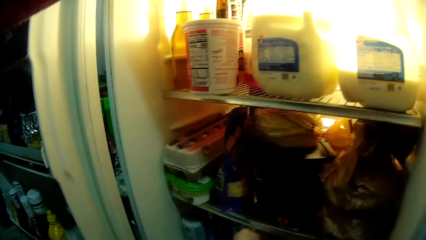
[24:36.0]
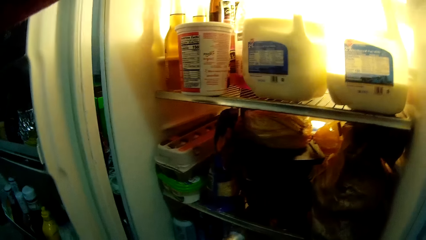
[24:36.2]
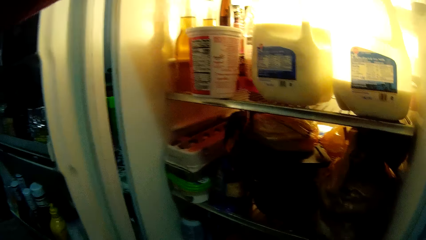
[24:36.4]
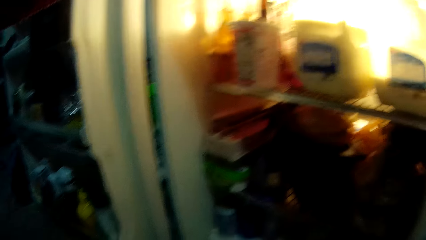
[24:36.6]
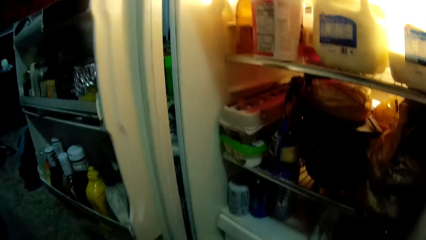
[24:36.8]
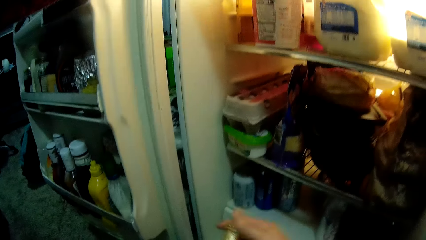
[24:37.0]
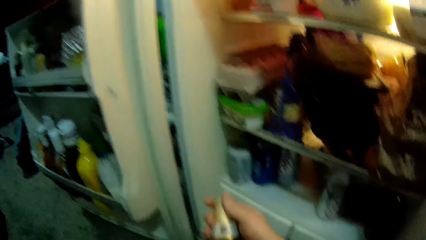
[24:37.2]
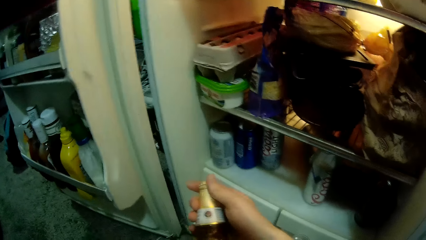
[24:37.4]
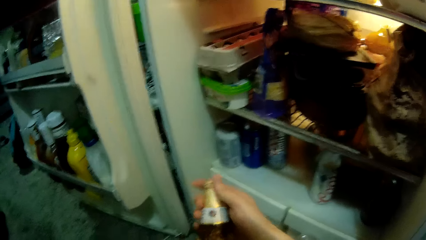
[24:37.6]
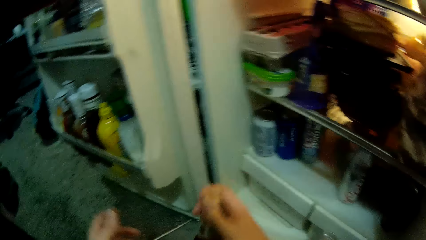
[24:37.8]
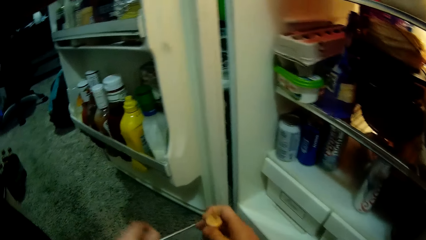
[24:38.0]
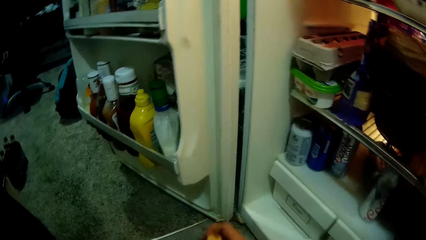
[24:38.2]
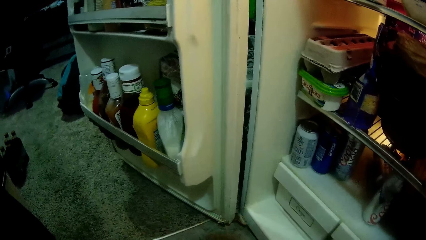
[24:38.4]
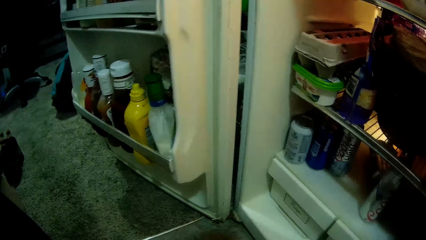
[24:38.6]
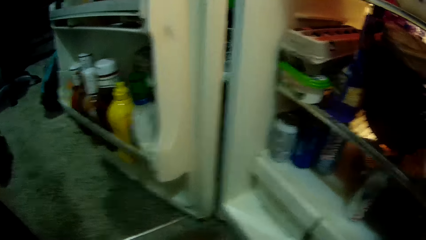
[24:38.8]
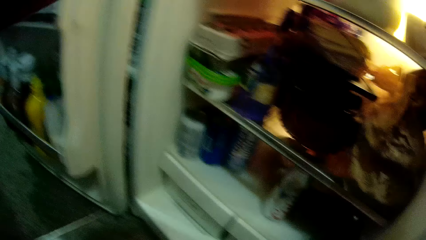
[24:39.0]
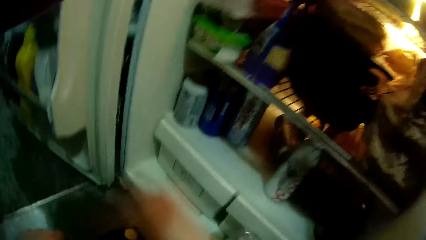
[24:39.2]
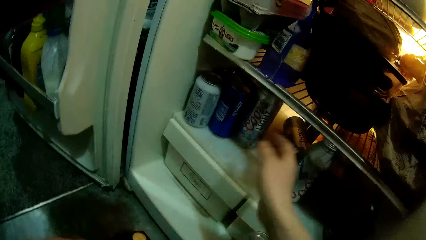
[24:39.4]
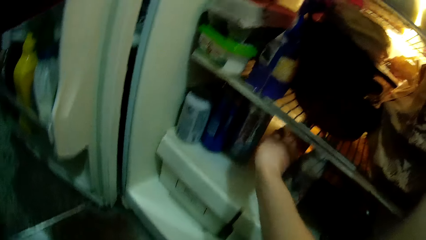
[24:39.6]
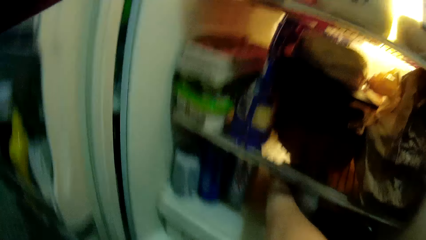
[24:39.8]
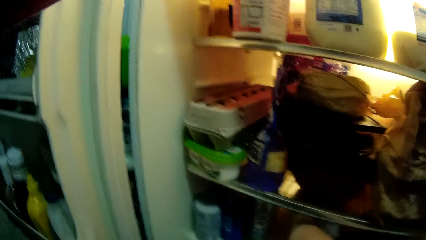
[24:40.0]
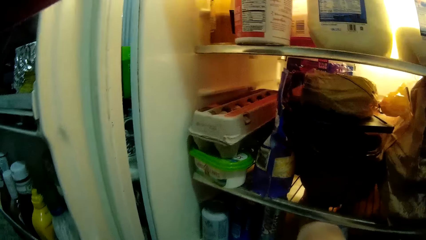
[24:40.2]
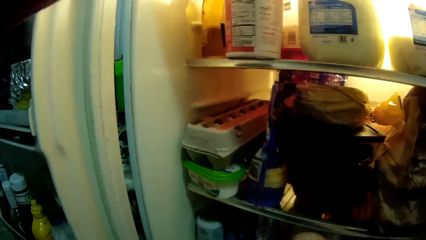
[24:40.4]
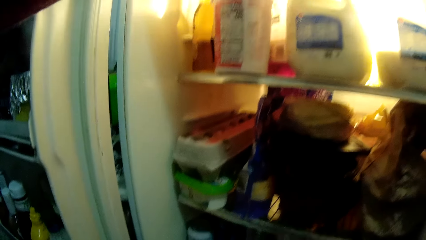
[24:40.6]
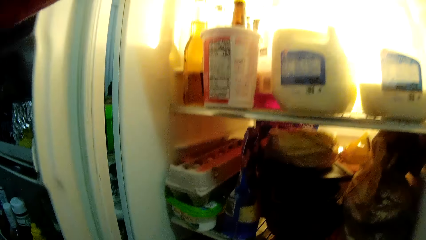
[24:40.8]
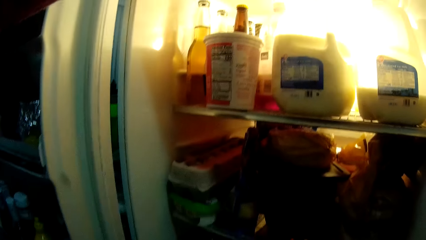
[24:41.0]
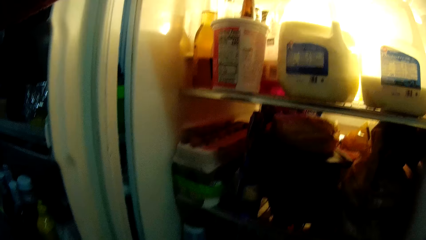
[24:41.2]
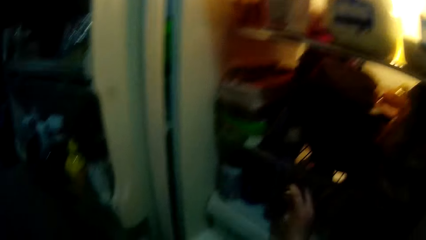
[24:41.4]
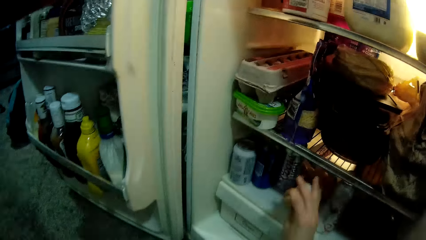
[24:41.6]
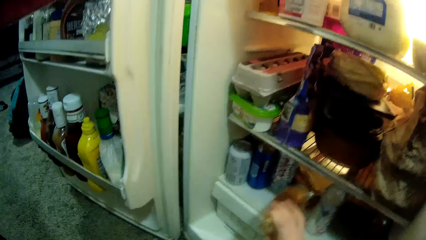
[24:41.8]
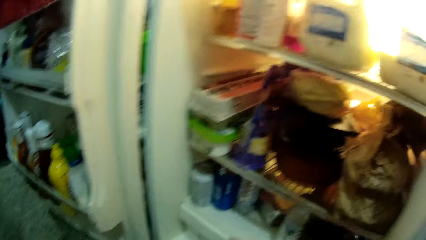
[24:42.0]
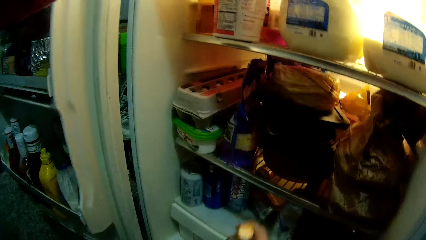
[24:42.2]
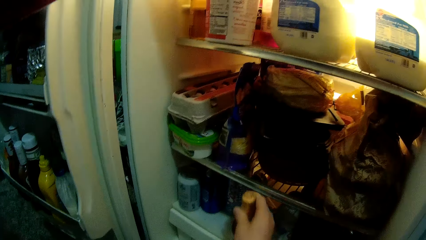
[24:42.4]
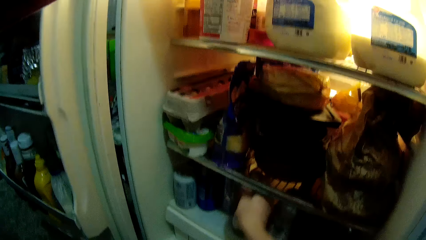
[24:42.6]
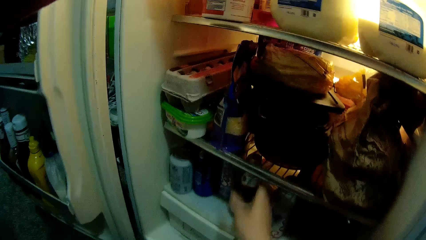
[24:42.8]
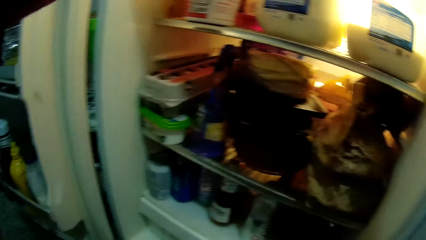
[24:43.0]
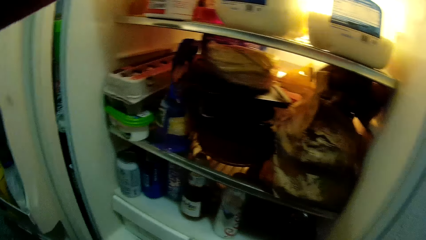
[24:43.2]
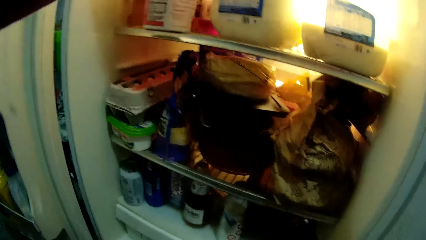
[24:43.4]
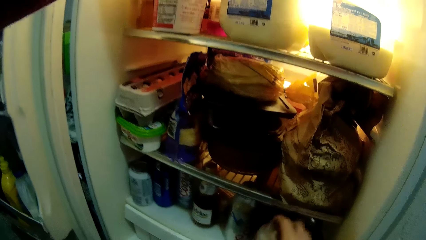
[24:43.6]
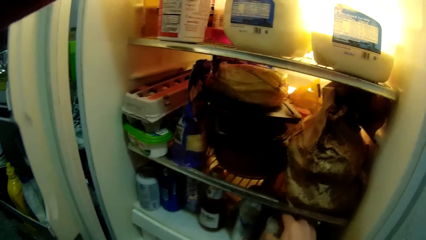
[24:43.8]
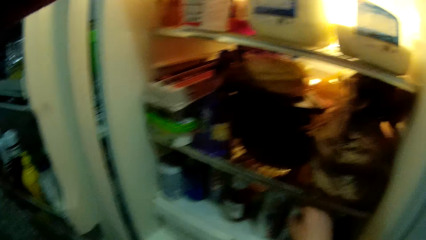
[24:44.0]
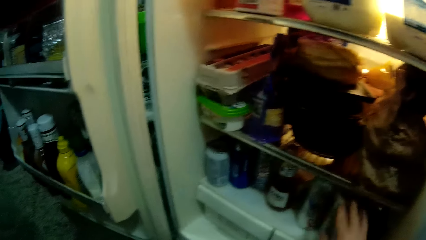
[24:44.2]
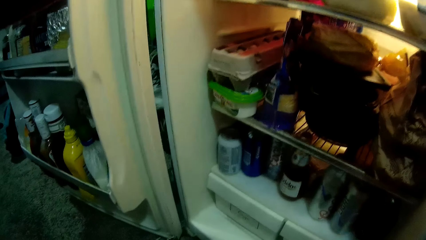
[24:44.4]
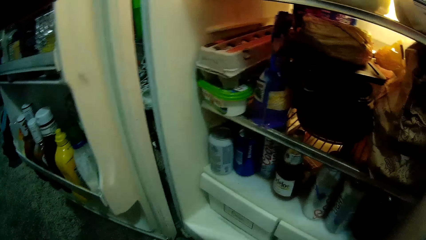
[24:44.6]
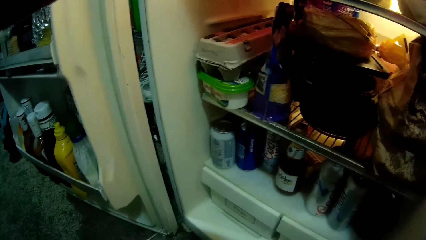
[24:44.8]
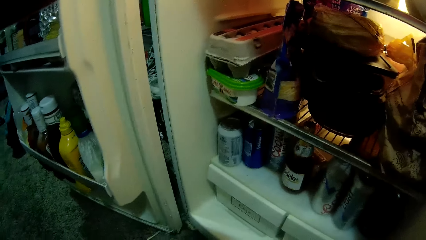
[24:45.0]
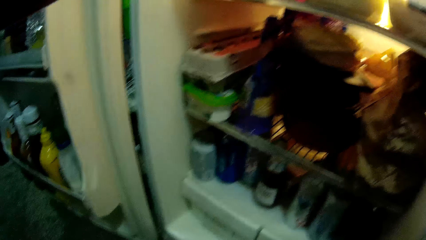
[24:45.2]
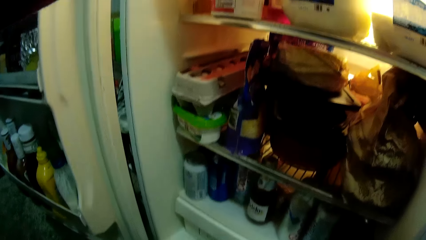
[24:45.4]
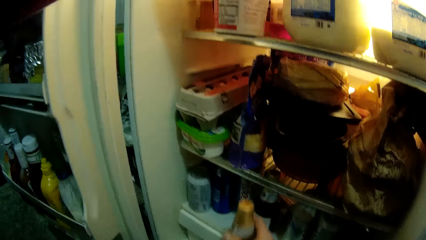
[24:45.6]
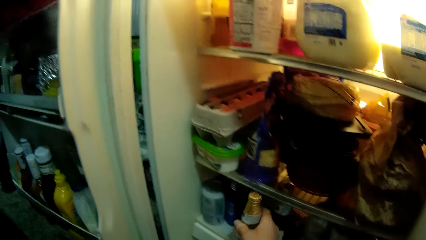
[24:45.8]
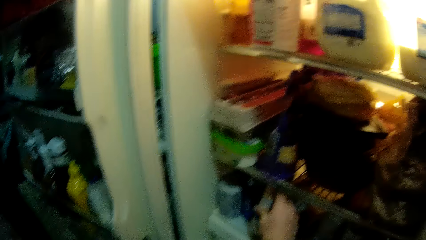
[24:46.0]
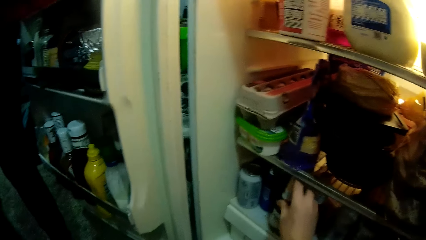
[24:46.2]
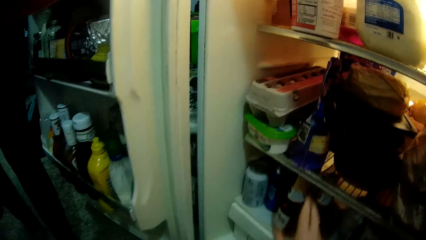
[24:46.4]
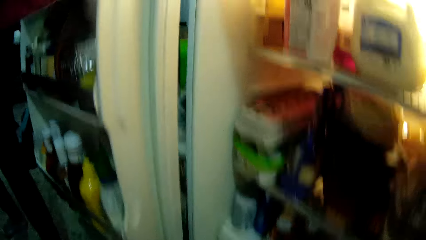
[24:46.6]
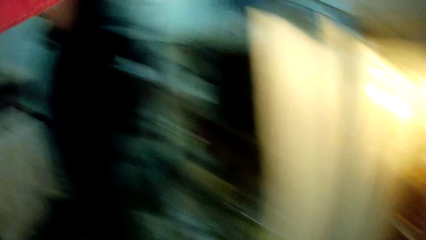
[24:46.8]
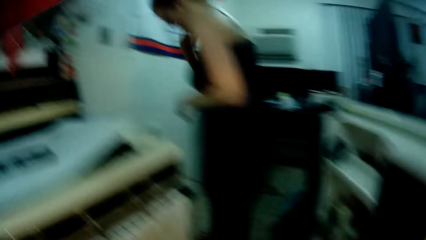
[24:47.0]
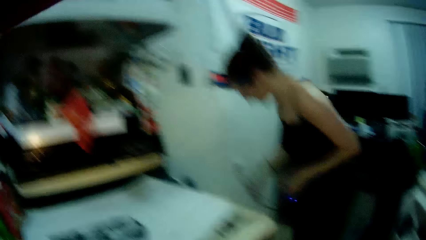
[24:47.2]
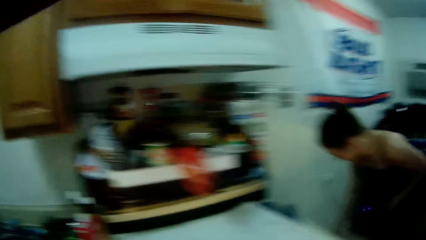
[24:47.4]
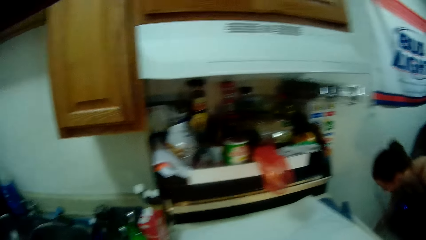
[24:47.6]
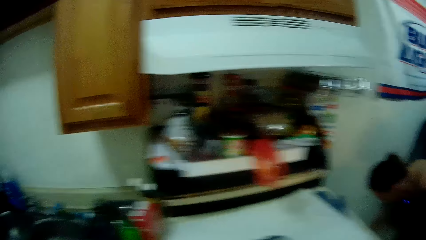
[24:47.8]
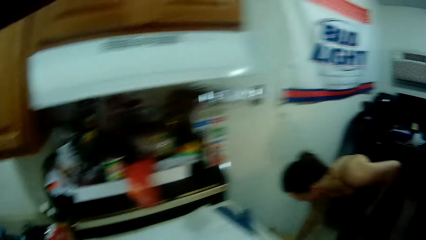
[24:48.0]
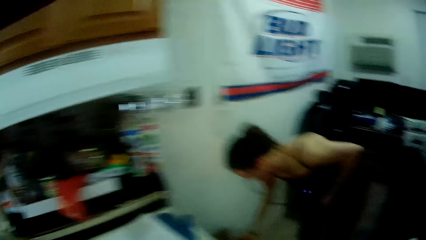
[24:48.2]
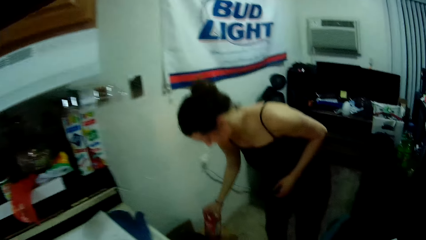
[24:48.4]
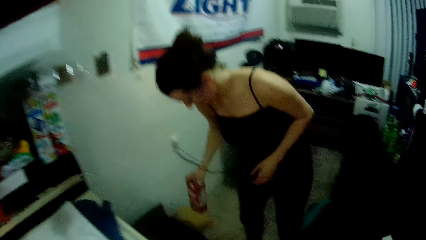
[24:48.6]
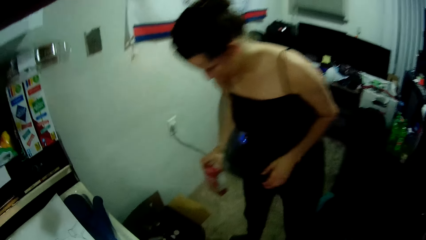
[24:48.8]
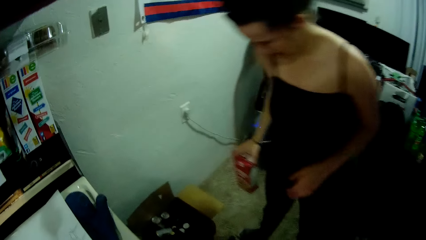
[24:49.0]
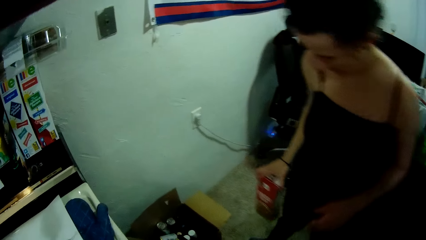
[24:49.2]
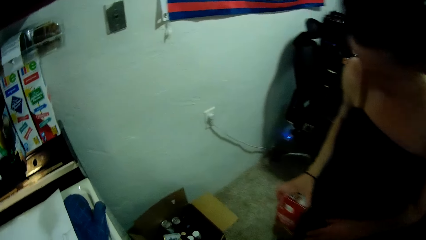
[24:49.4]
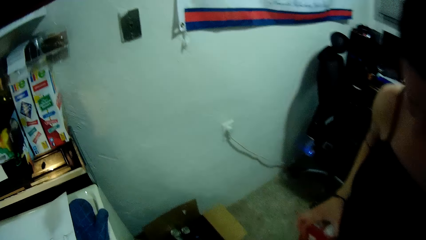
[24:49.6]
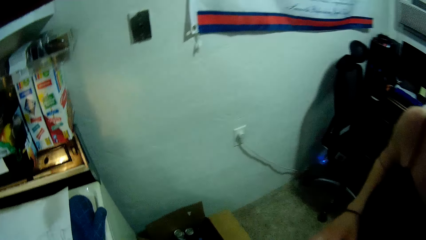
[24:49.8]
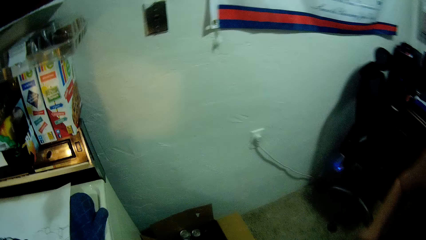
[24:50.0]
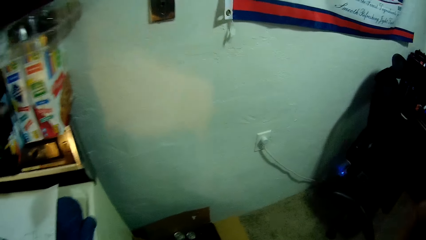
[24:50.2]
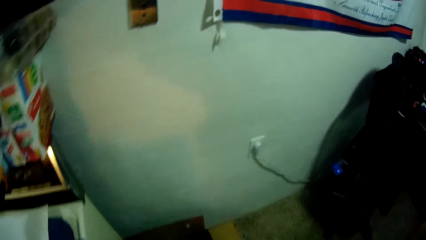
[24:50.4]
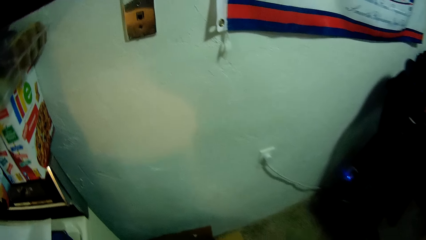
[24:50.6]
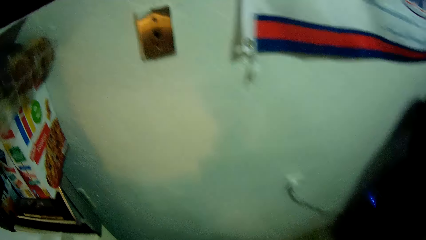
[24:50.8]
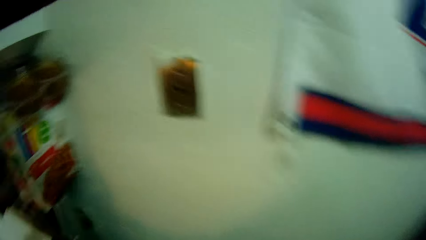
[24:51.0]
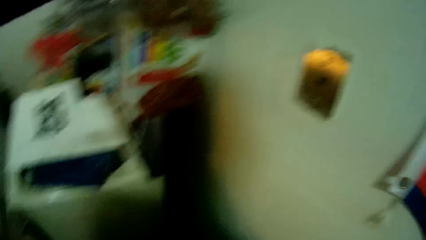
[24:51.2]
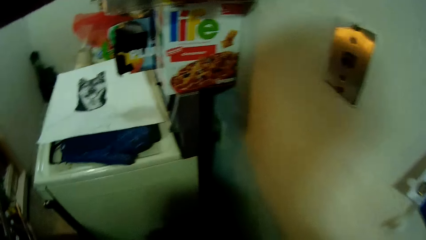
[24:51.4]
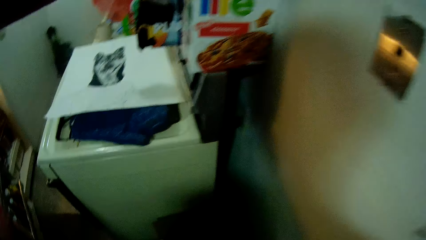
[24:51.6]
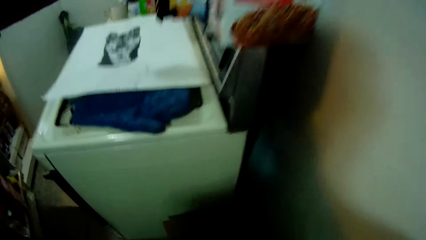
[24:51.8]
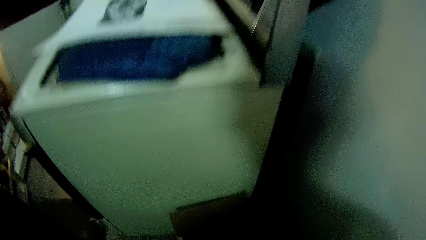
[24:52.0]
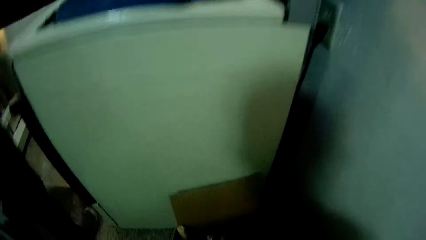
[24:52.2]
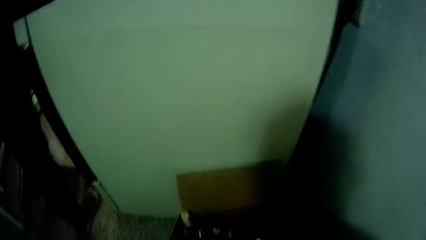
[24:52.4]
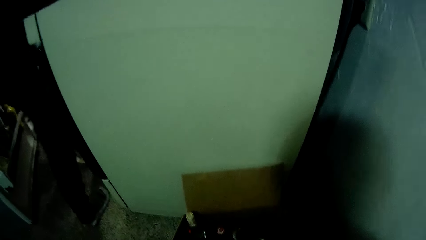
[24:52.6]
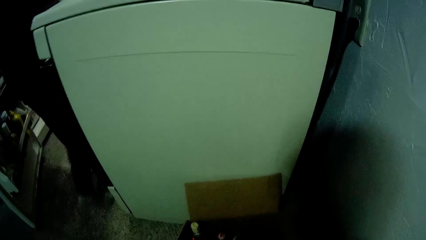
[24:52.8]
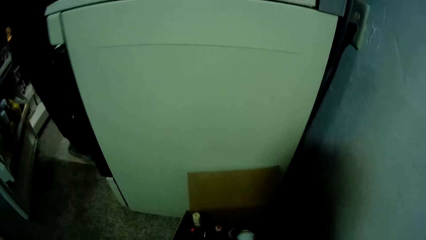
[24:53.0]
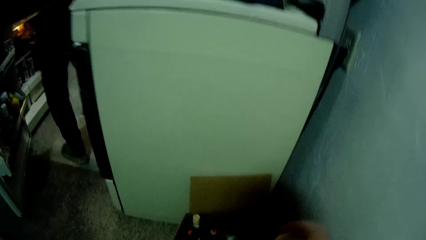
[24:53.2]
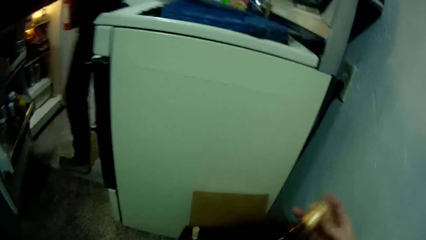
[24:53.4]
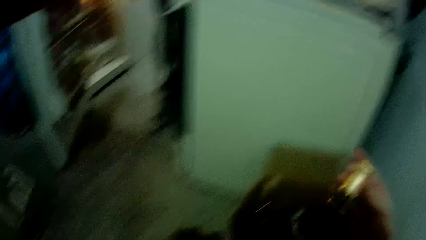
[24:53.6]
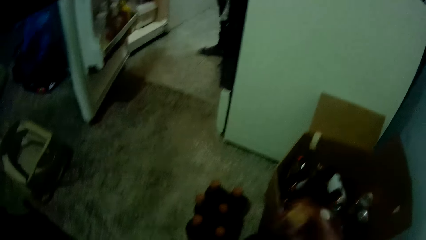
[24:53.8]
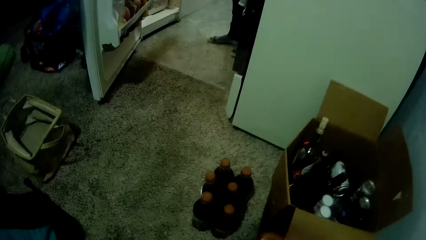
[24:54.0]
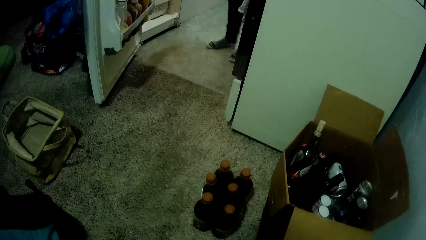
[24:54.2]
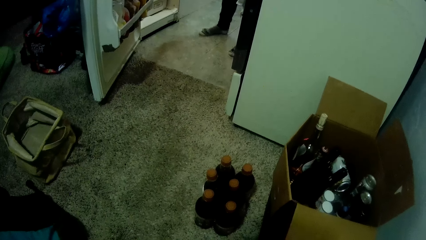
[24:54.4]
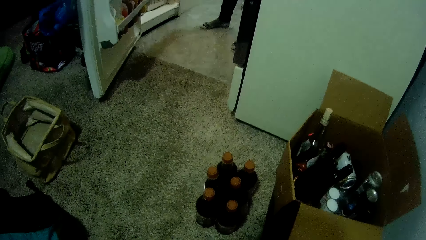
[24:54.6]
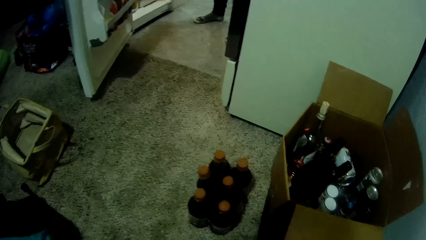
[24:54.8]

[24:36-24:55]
The camera wearer pulls out a beverage from the fridge. He puts the beverage in a box. He moves a bottle in the fridge with his right hand. He puts a beverage upright. He puts a can drink into the fridge with his right hand. He puts a bottle into the fridge with his right hand. He stands up. A woman picks up a juice pack from the carton box with her right hand. The camera wearer walks around the room. He removes a bottle from the carton box with his right hand.
